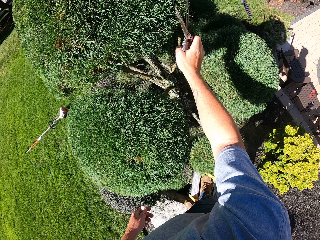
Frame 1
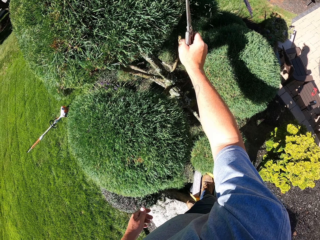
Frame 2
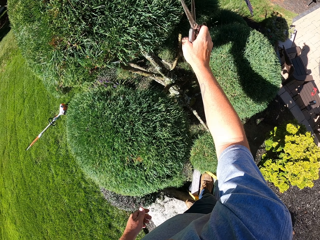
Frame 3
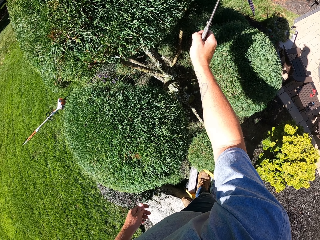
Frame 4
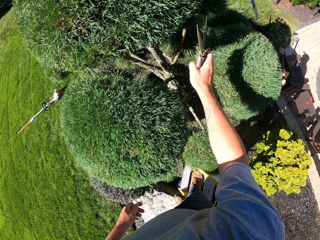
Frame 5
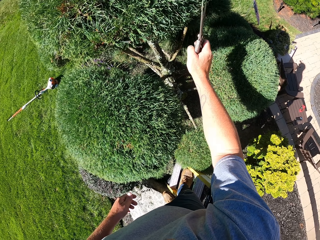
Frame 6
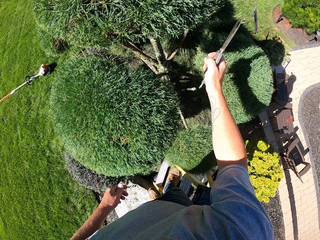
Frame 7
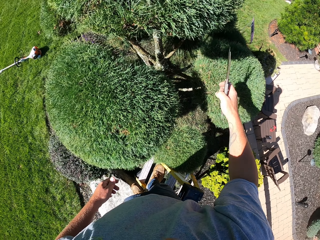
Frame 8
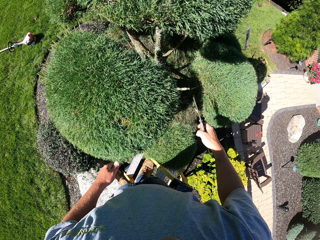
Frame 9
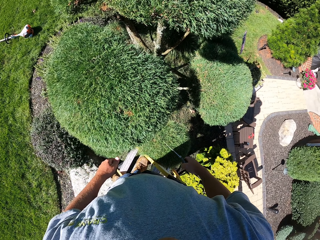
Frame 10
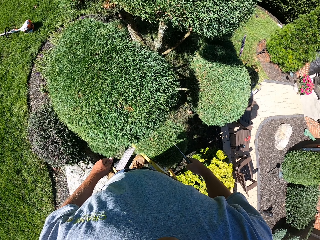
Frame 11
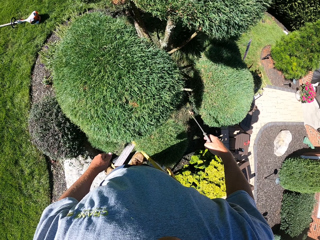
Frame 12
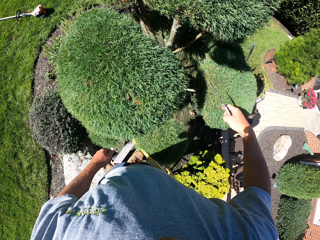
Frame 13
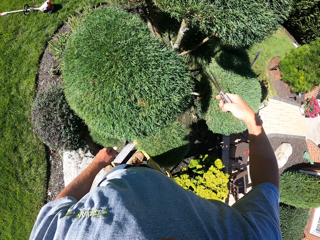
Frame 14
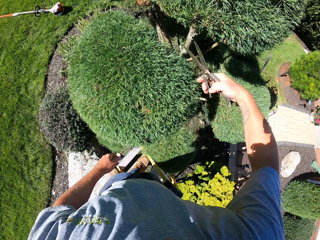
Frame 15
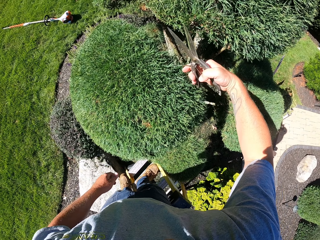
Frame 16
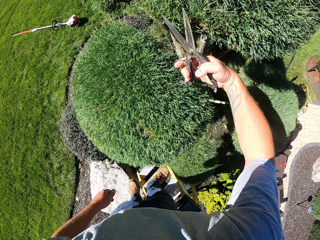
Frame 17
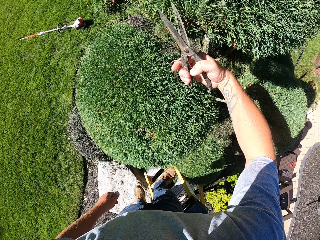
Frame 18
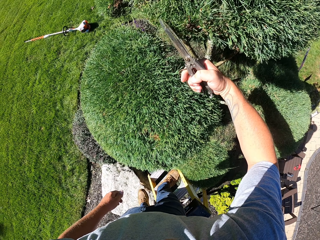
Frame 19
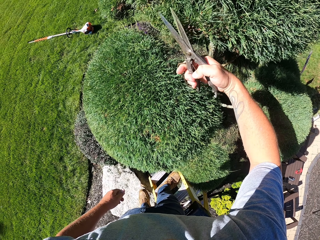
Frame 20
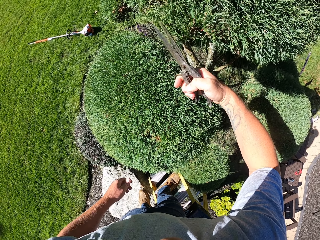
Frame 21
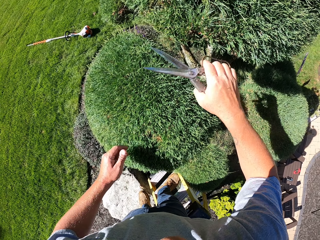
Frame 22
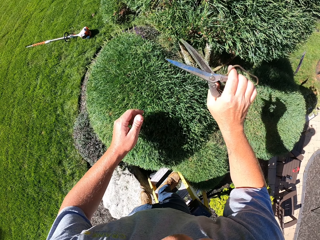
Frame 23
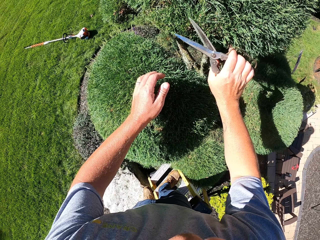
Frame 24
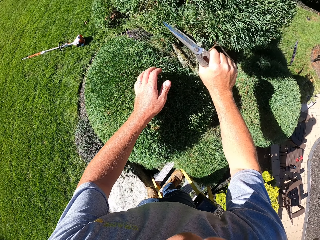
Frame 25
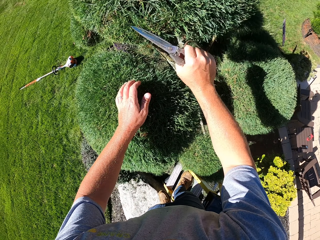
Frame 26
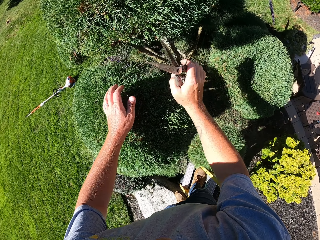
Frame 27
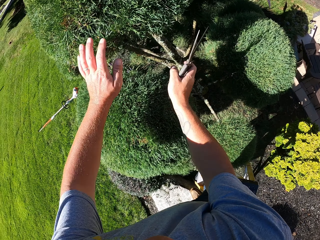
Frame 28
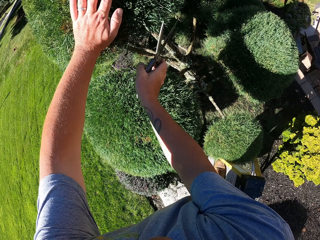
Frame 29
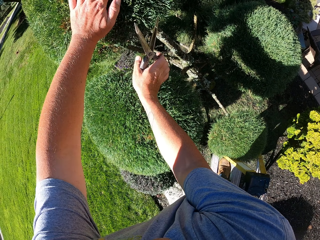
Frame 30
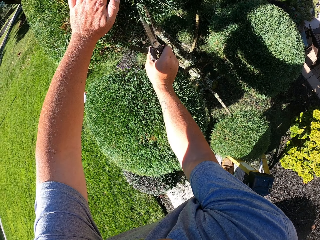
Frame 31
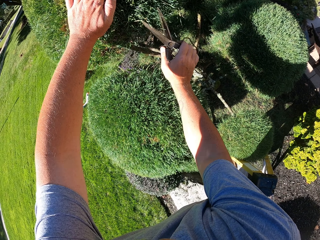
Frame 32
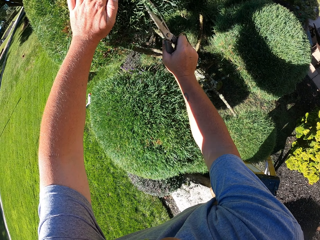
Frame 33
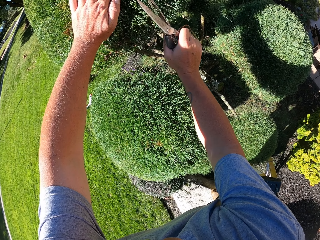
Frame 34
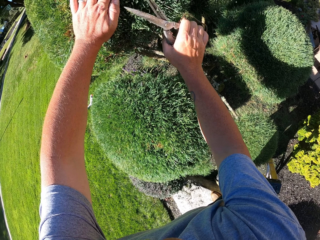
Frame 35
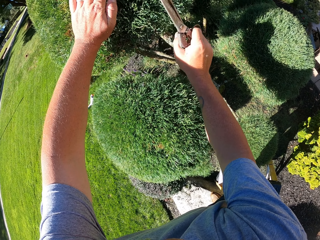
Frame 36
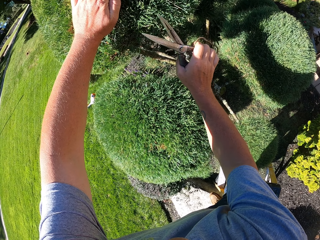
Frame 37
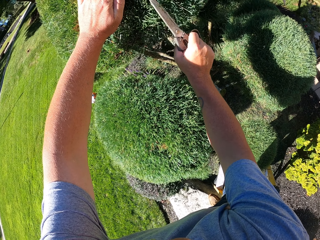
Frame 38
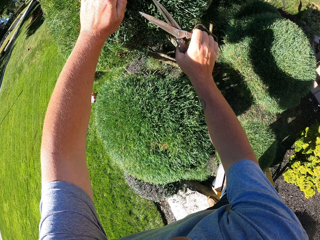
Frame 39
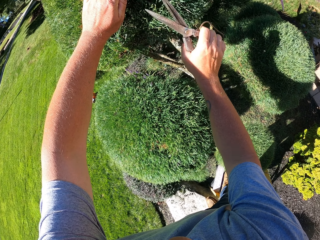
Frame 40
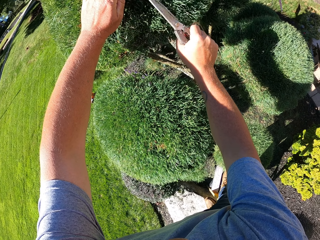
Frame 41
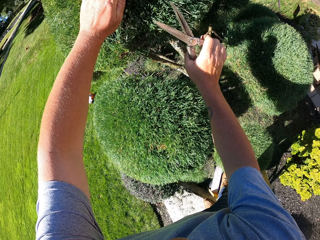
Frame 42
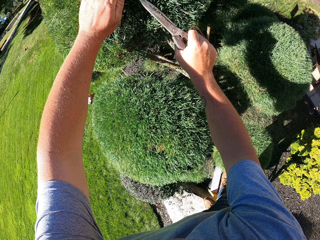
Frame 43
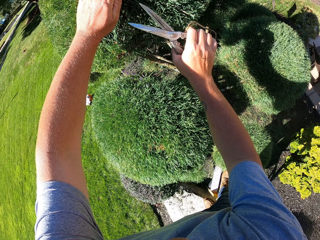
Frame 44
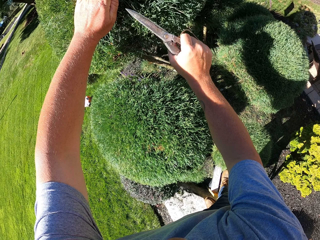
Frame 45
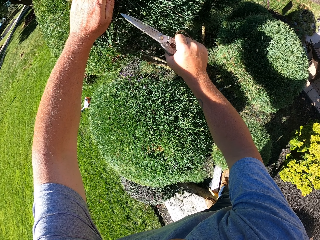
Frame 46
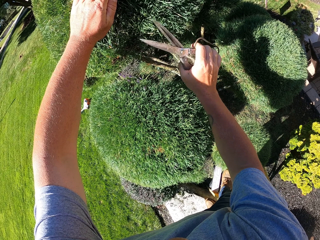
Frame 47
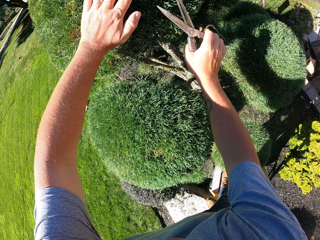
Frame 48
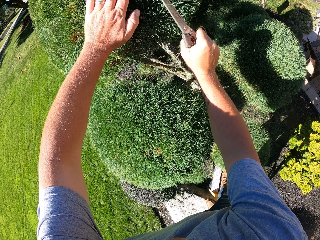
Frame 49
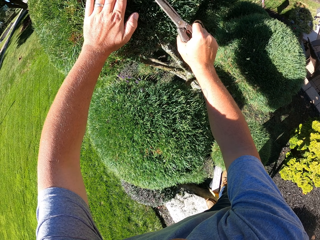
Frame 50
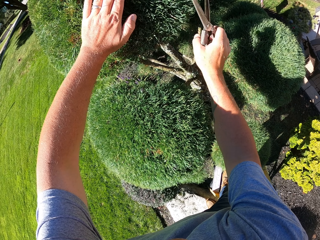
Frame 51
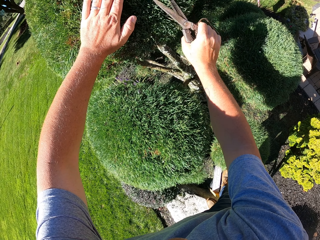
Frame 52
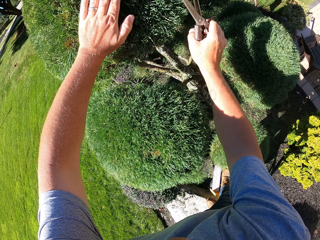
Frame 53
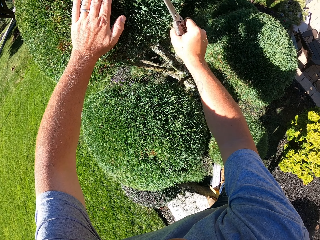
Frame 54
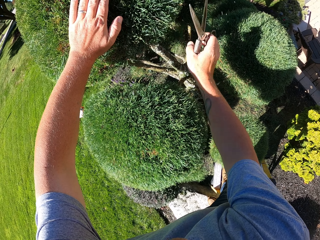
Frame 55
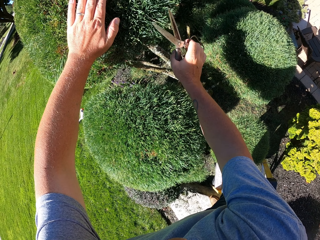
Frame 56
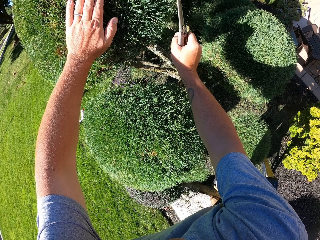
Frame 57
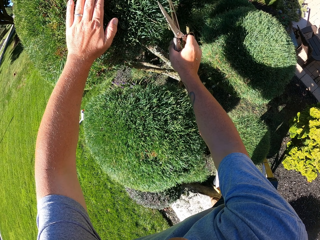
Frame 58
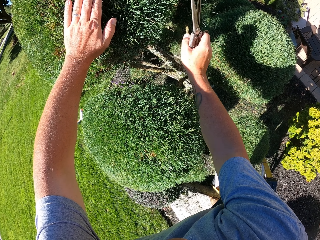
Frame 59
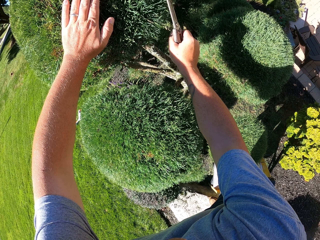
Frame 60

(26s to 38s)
The camera wearer looks at the shrub. They trim shrubs with pruning shears. They place their left hand on the shrub.

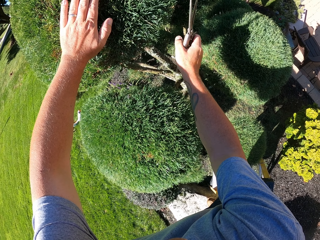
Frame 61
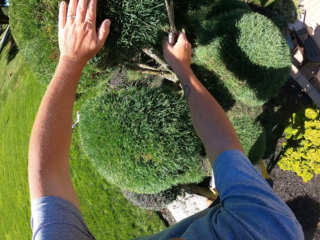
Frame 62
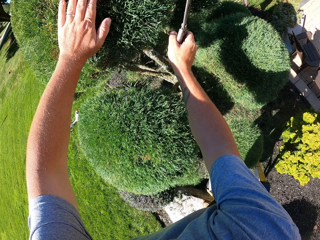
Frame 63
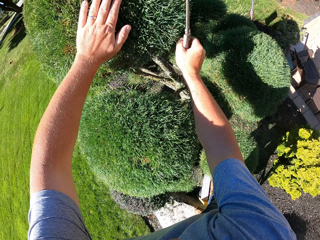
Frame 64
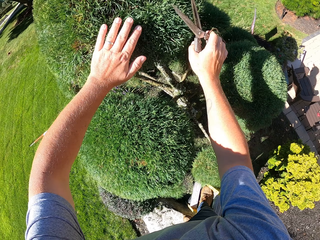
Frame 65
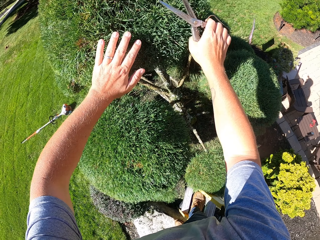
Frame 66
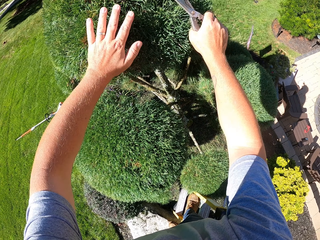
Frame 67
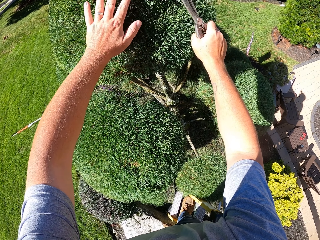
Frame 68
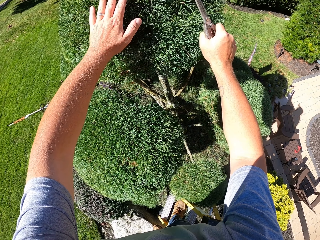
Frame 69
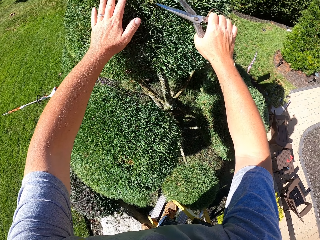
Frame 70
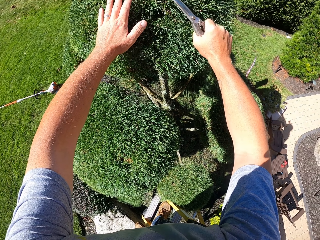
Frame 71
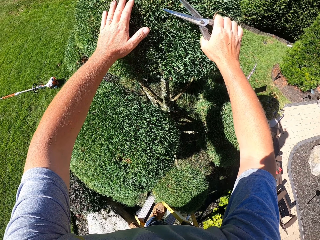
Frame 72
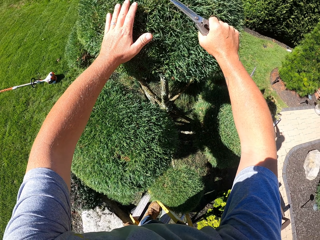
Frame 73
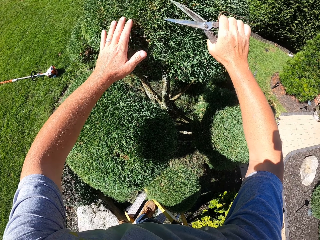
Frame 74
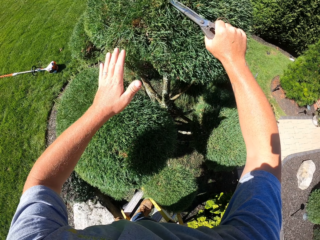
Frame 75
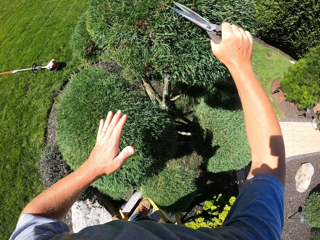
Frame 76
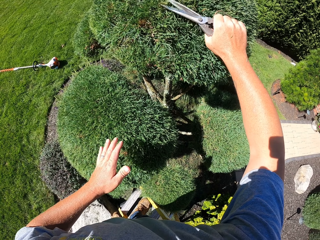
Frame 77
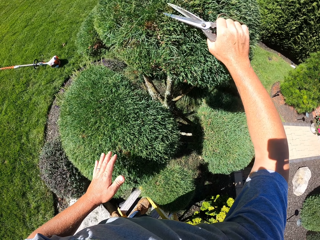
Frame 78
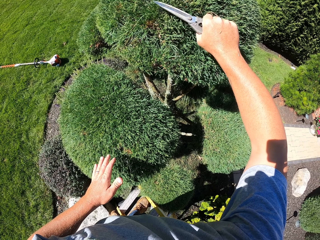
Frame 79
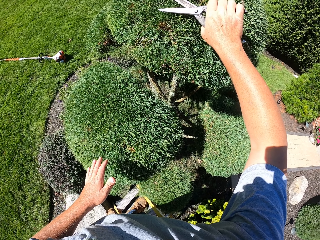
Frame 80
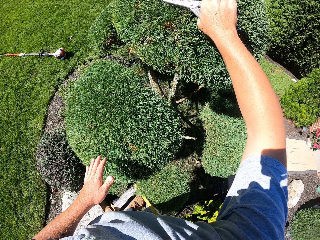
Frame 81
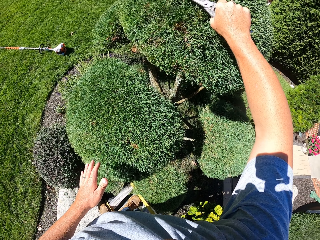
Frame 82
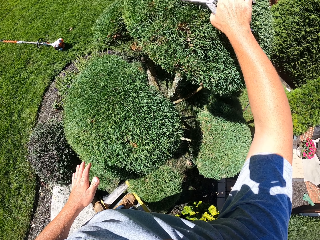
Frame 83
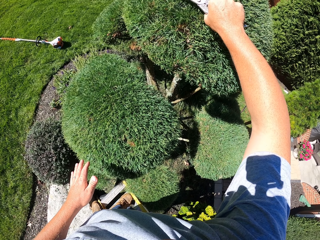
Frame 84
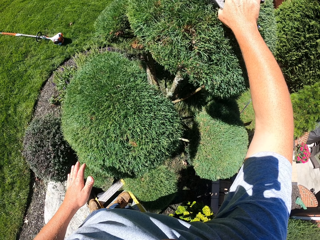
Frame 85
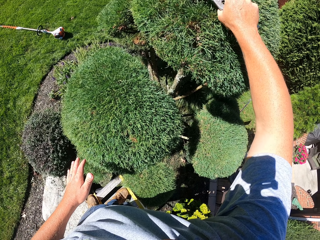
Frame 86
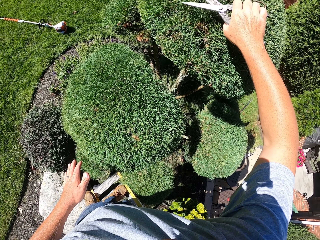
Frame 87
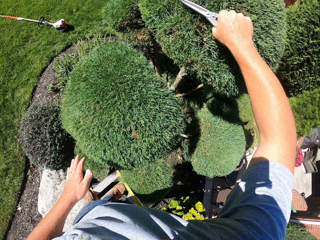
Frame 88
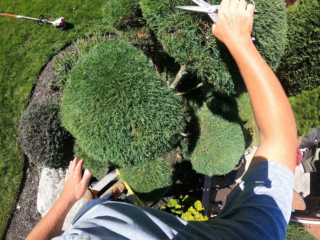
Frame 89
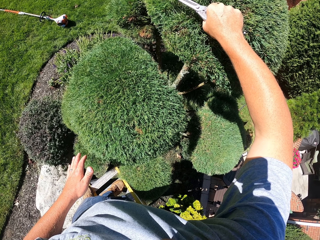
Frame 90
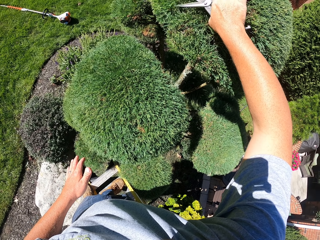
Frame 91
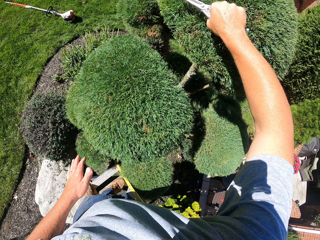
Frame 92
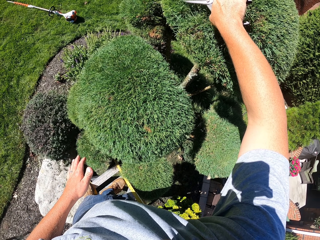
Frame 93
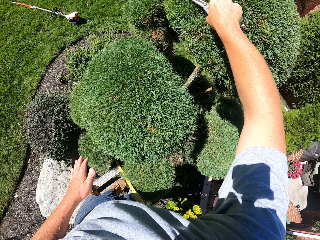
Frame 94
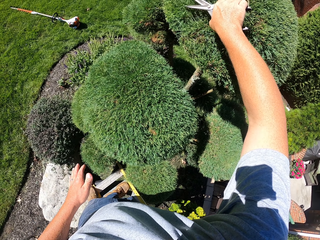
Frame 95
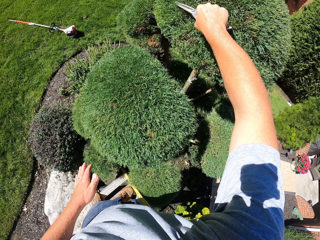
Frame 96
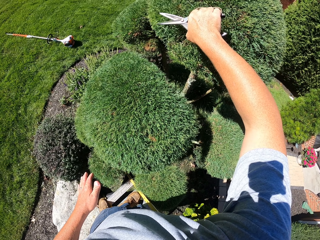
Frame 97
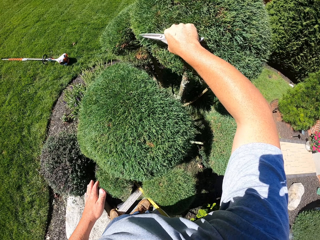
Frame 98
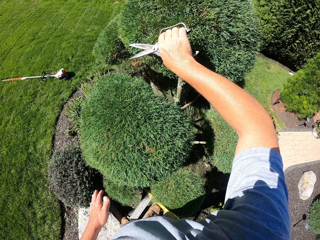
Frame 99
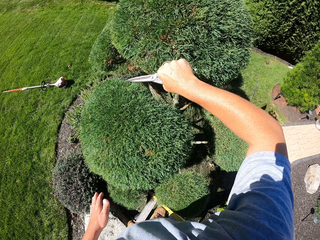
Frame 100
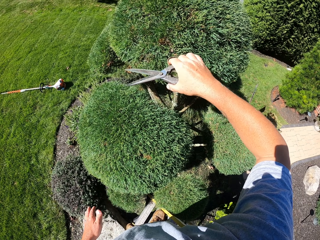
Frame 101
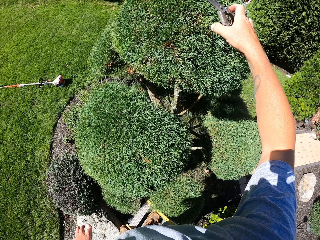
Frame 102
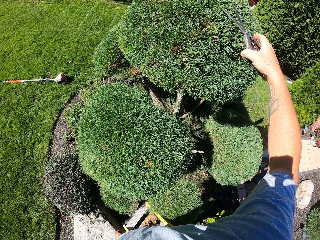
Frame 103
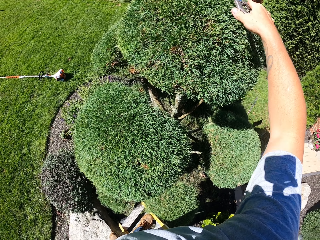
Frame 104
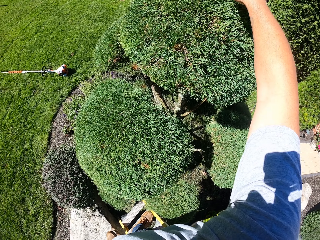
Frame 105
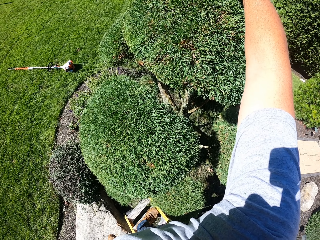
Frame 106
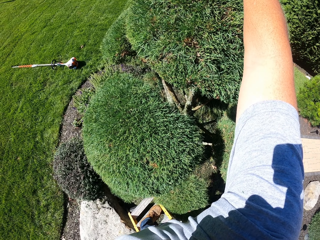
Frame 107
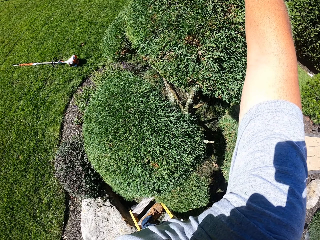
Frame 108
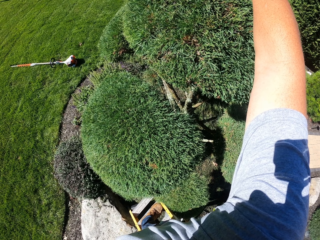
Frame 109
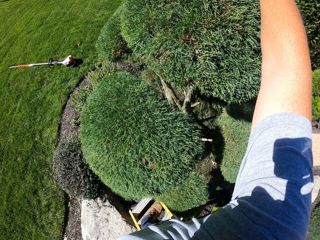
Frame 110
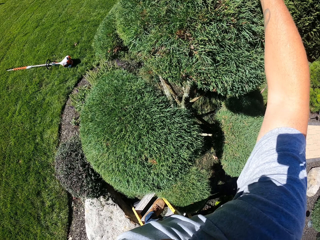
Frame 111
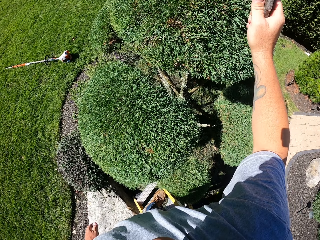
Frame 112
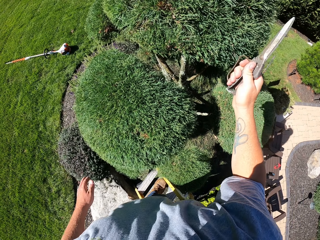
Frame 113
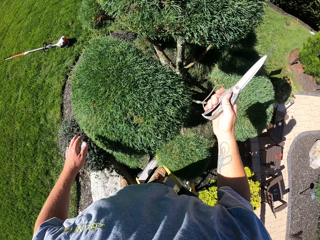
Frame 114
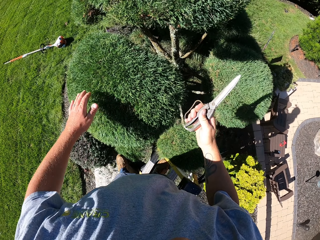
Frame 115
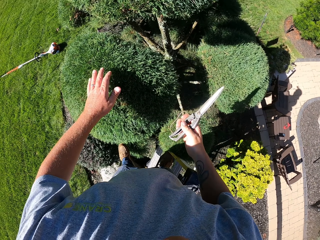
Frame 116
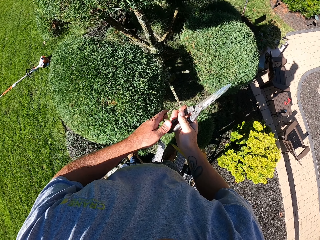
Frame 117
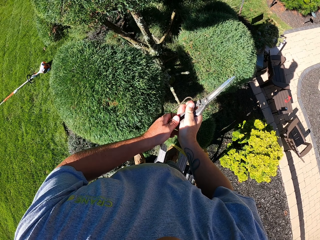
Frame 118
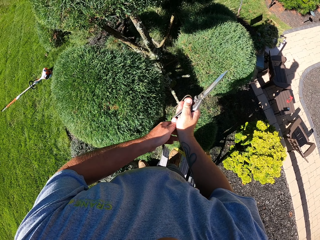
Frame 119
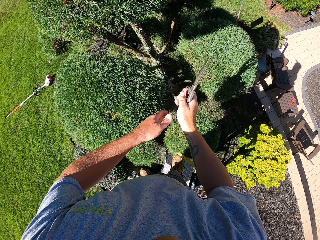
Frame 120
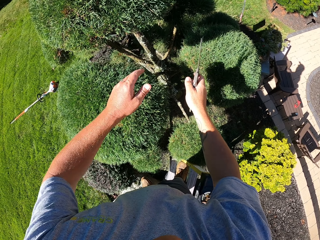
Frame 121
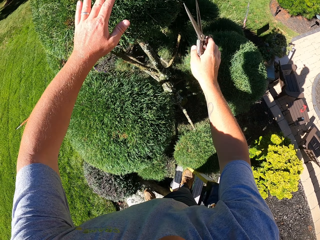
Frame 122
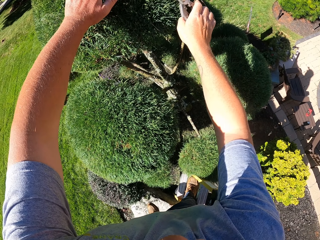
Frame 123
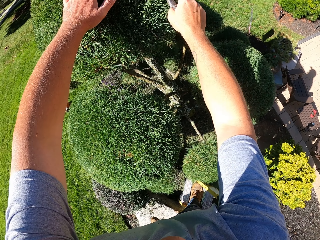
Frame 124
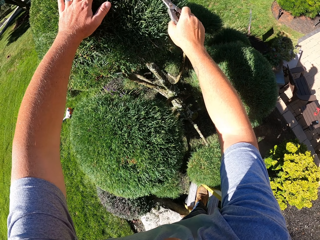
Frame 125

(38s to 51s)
The camera wearer removes their left hand from the shrub. They remove a leaf from the pruning shears with their left hand. They place their left hand on the shrub.
